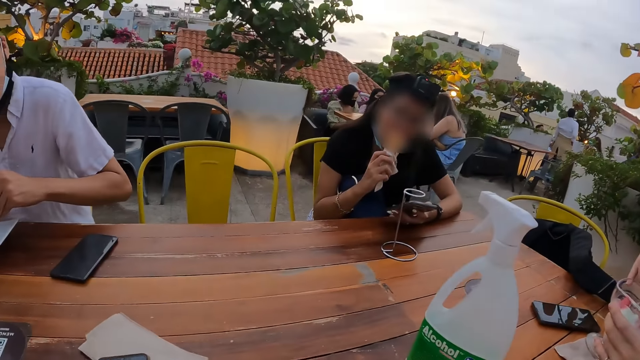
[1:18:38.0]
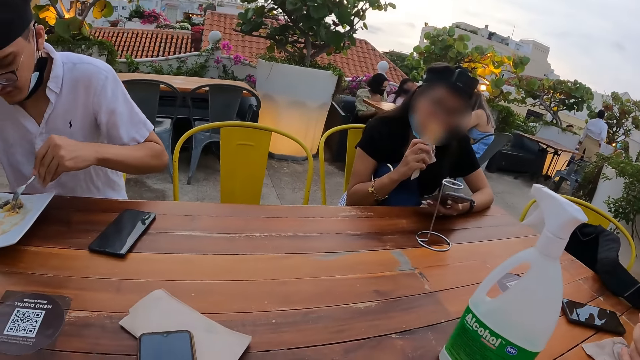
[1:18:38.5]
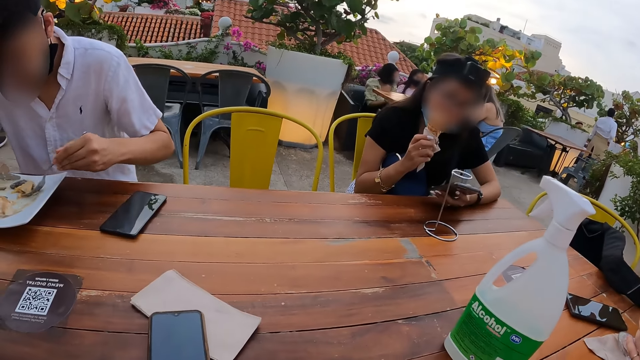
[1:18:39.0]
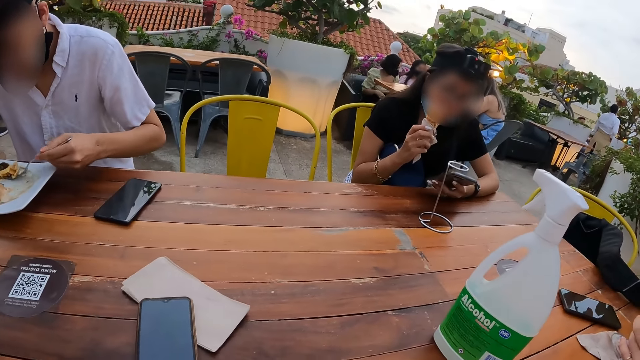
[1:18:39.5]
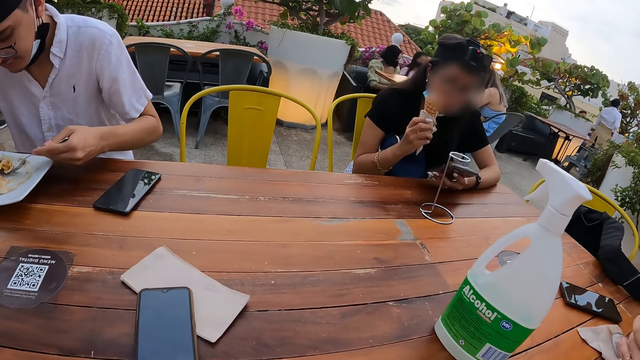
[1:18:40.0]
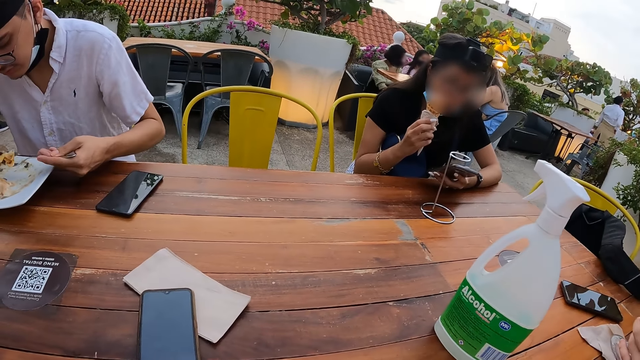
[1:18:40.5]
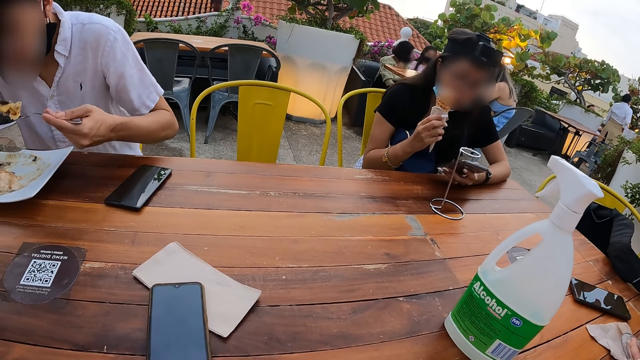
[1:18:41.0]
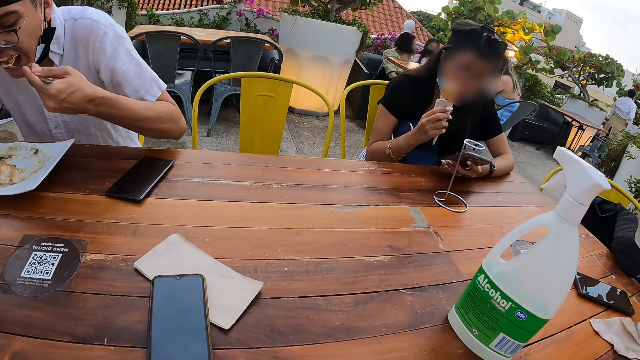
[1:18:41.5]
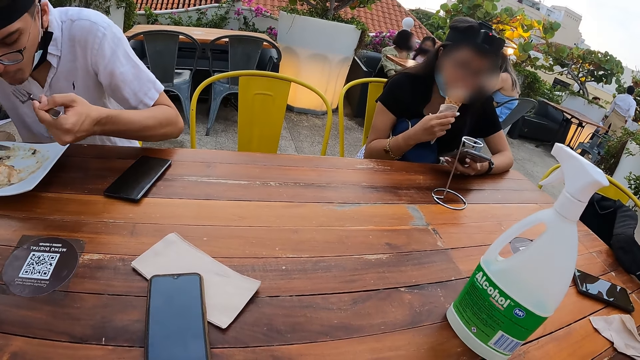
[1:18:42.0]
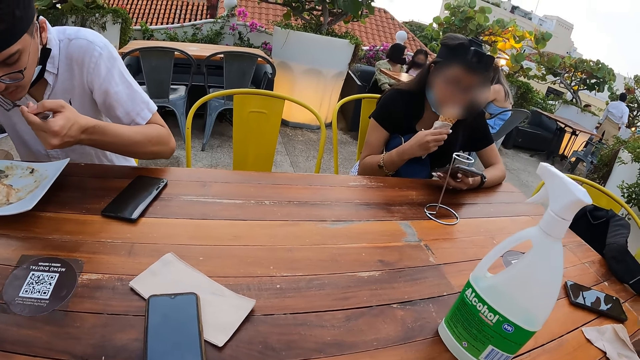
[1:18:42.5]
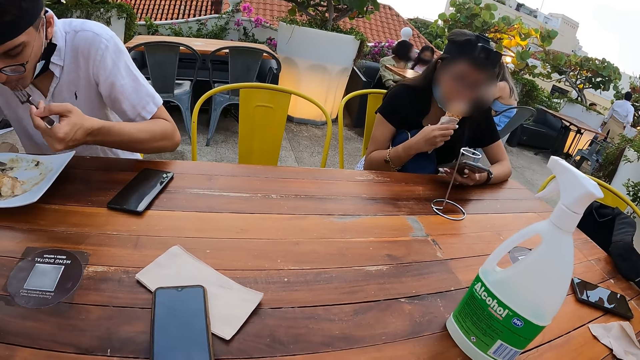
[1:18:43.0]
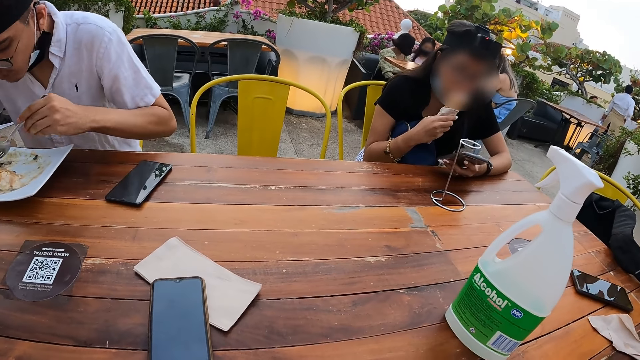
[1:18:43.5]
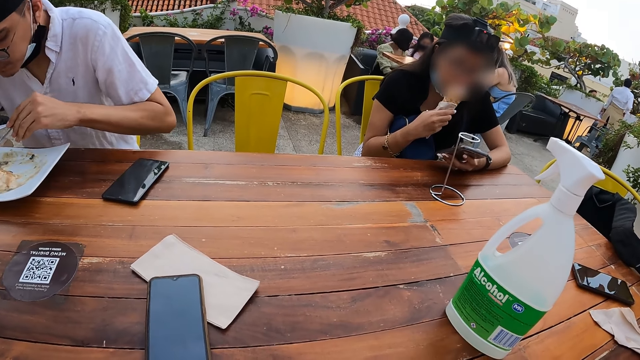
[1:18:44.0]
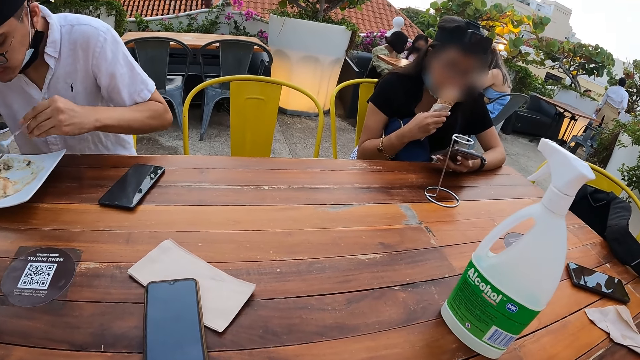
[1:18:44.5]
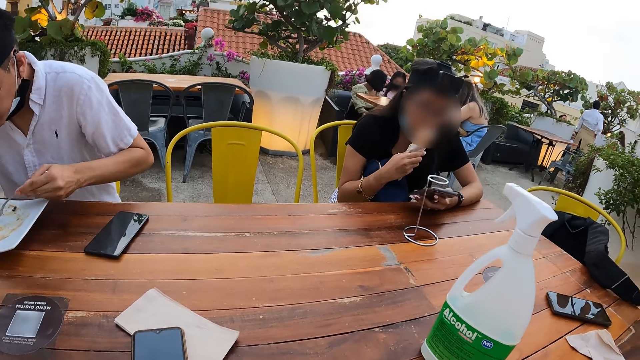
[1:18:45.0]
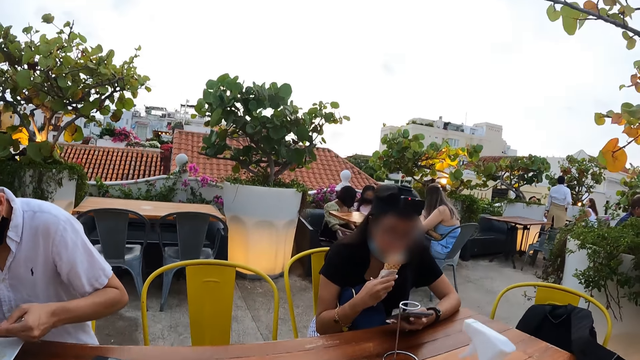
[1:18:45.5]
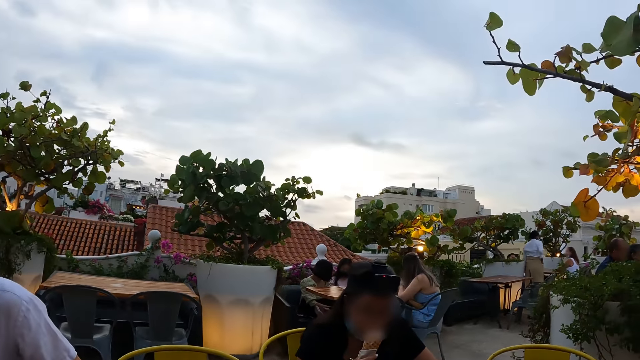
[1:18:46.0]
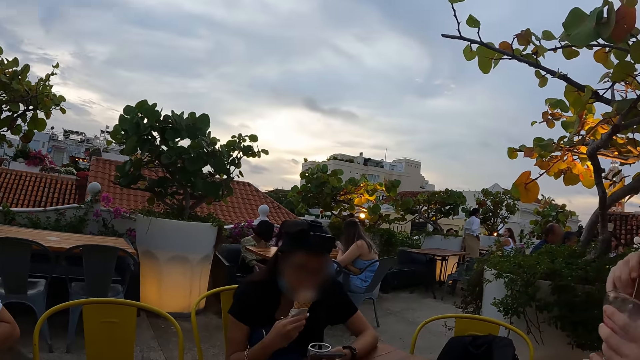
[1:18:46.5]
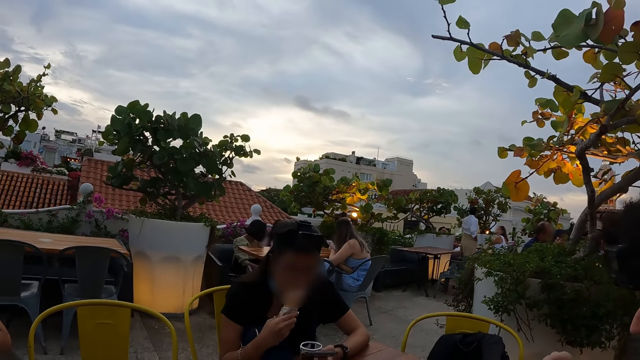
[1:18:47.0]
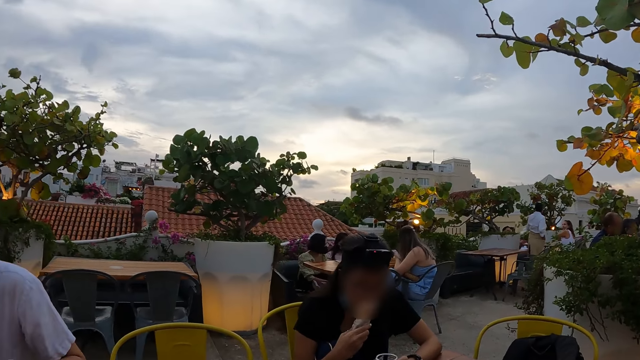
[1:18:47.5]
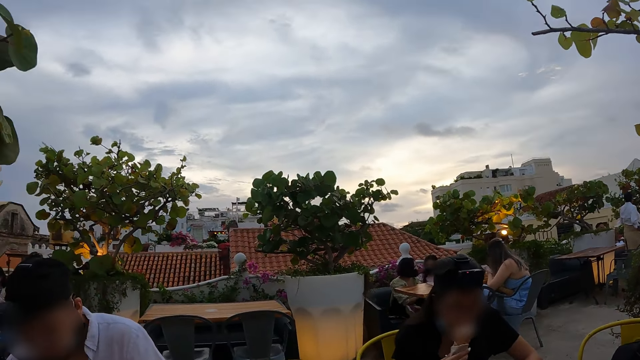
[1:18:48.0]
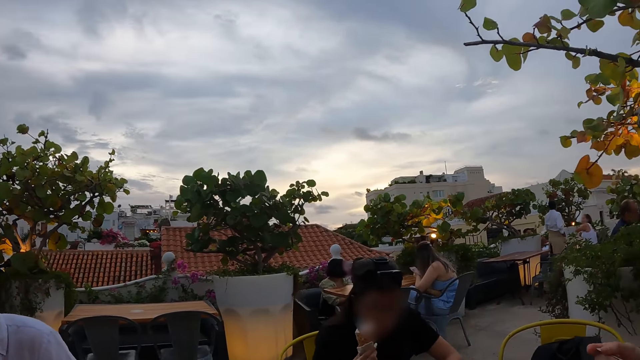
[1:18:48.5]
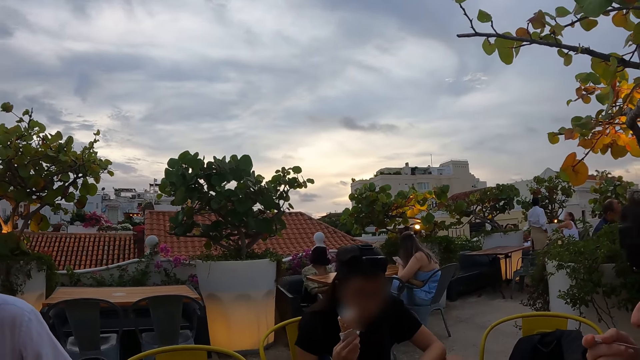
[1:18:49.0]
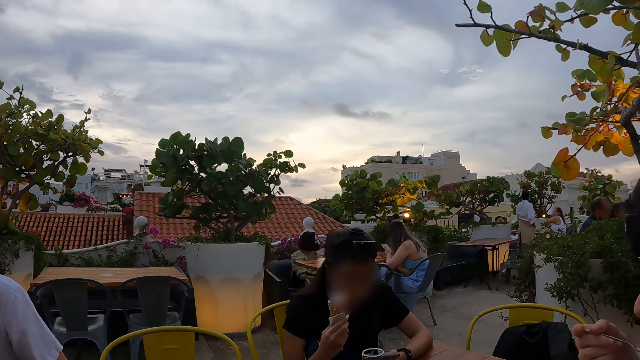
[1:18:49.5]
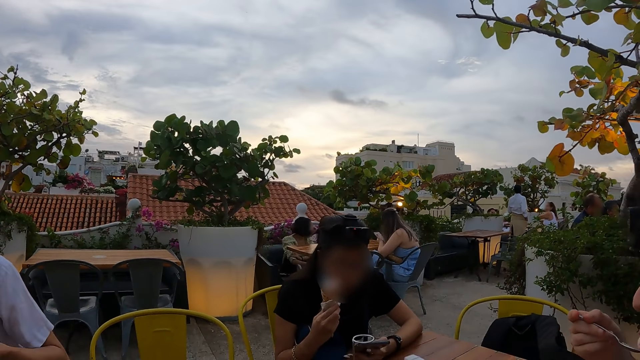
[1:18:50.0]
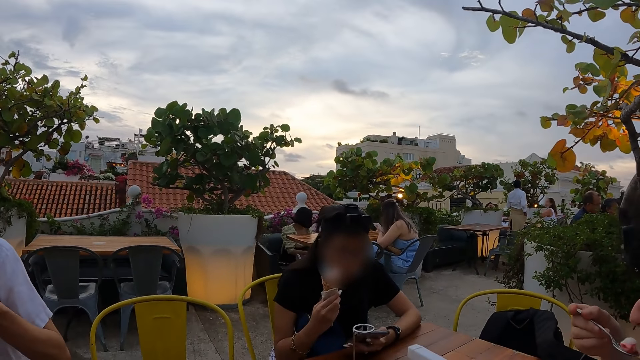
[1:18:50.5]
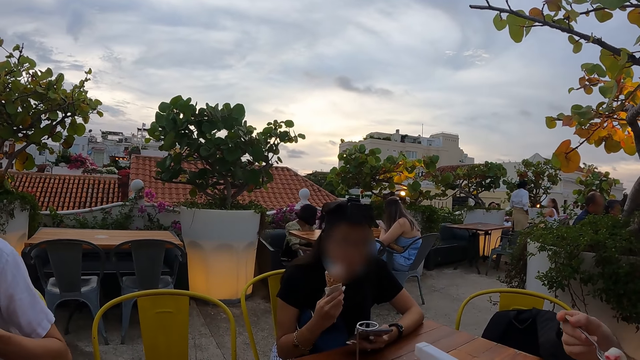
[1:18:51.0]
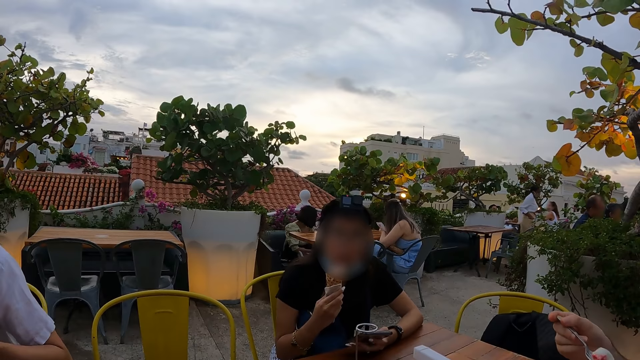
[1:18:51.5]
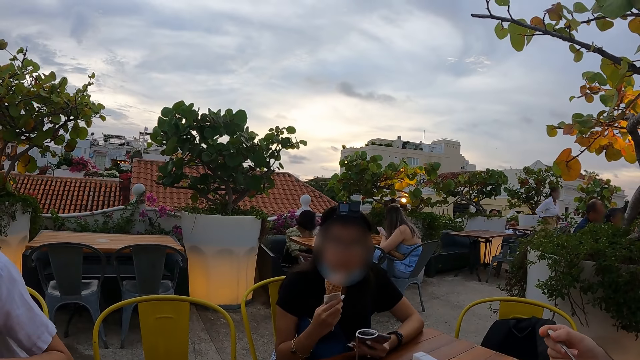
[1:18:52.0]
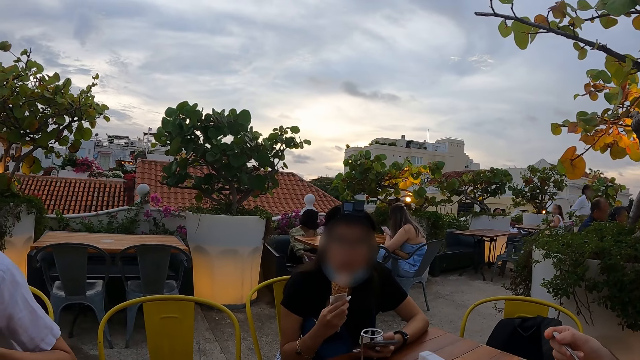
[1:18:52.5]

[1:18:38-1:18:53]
A person scoops the food and eats. The camera wearer looks around.

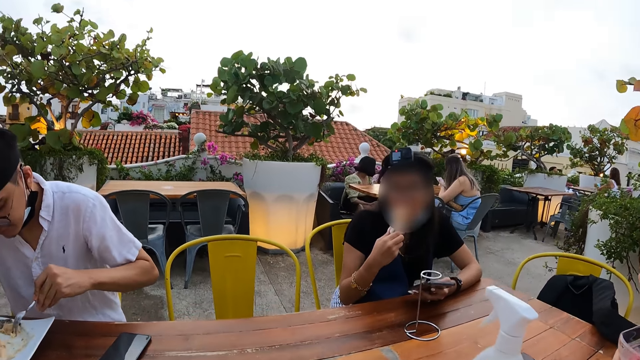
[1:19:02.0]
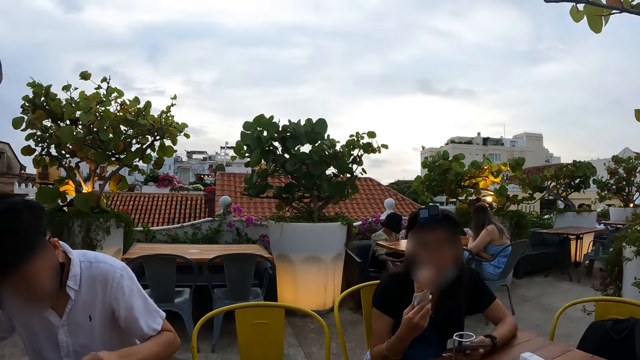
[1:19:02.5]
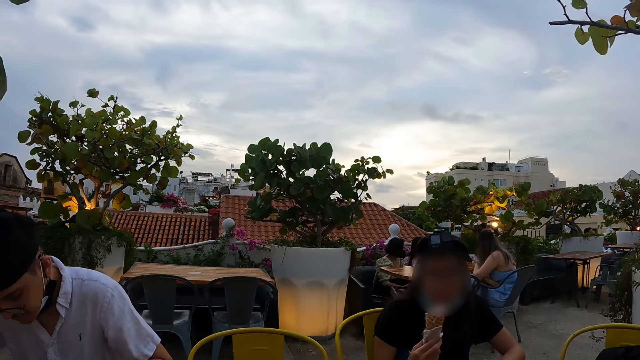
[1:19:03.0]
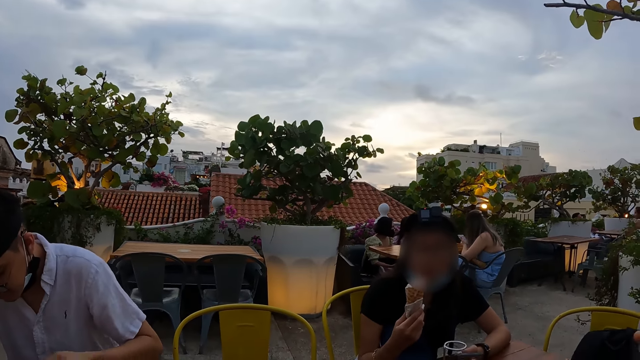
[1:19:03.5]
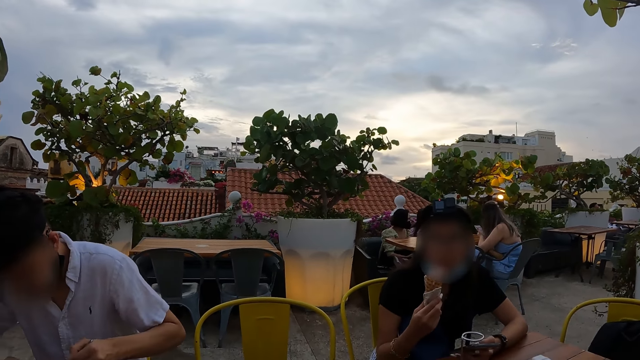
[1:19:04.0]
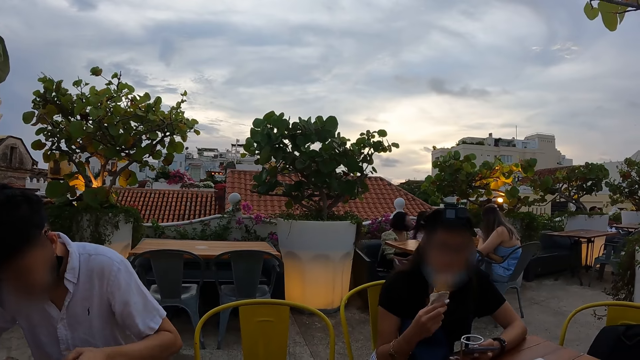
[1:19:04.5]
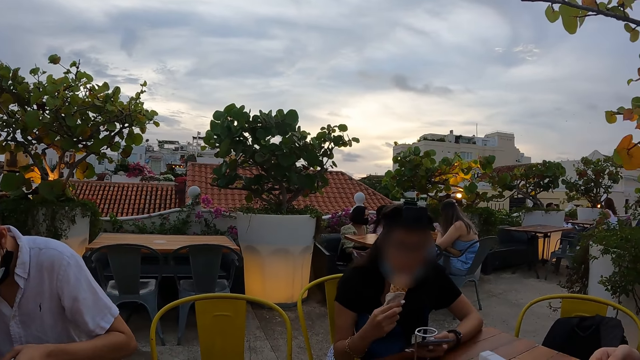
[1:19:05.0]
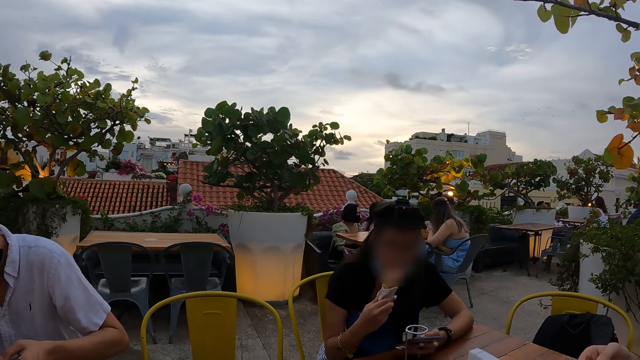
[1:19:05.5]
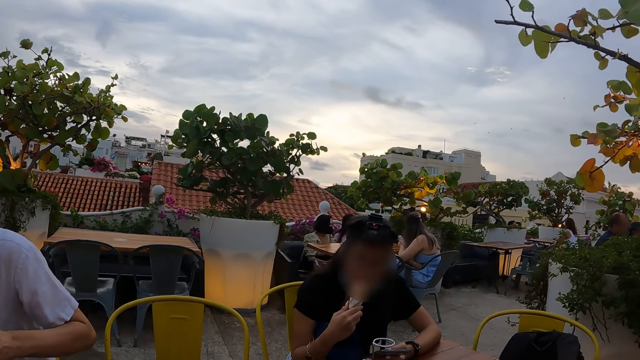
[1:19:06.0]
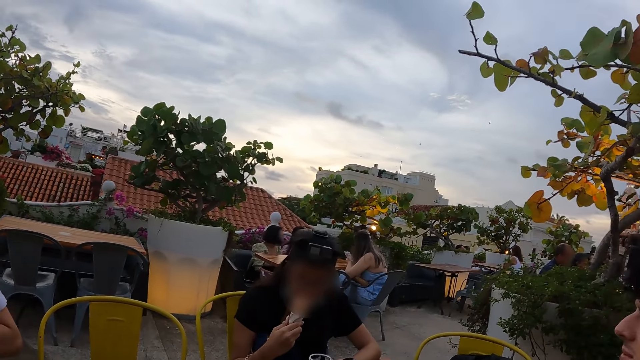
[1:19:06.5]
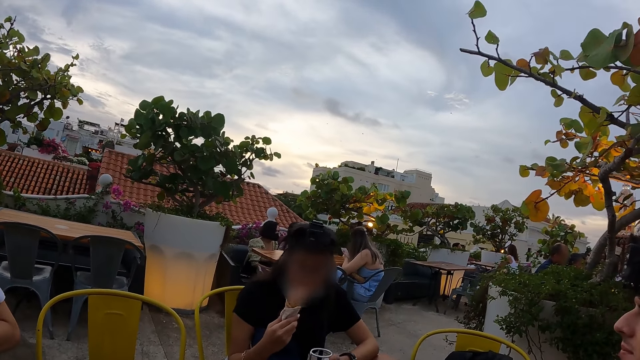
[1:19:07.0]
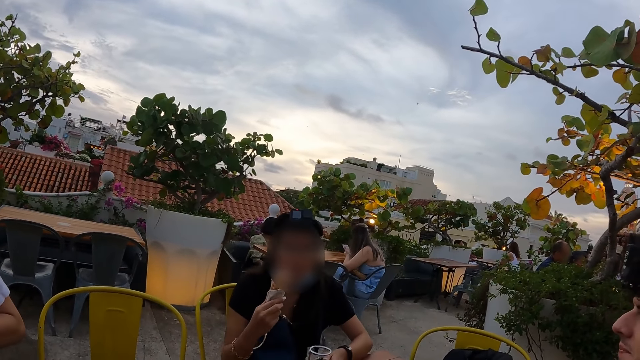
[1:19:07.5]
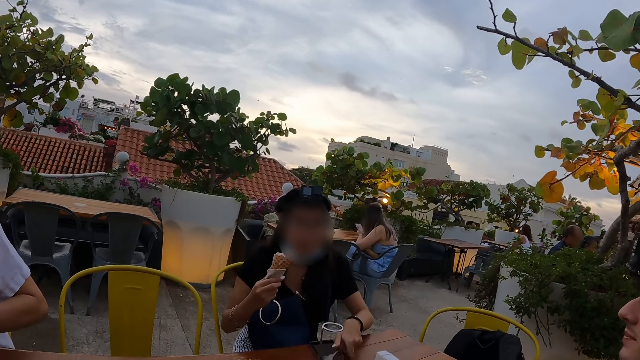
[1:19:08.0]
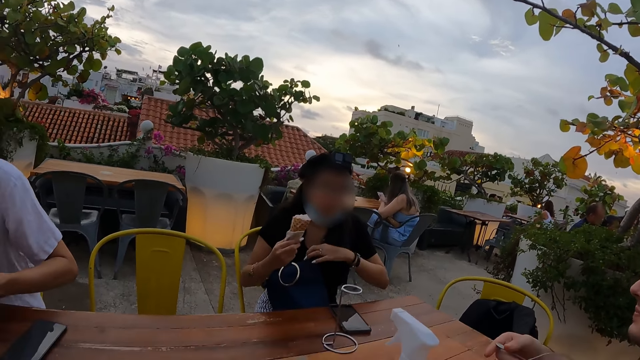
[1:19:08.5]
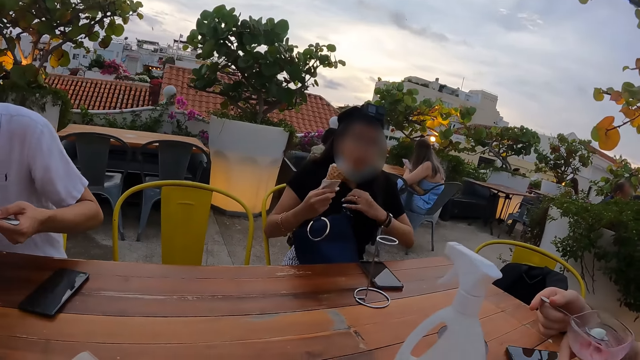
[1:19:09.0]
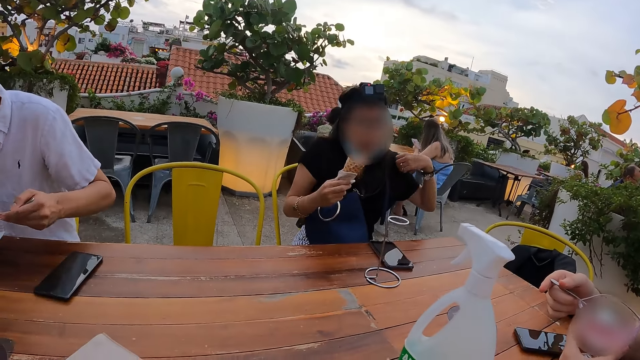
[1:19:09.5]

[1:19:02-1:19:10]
The camera wearer looks around the open air restaurant.
